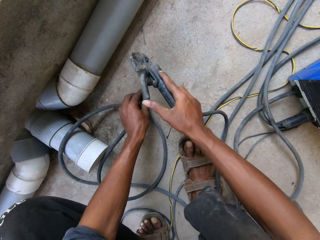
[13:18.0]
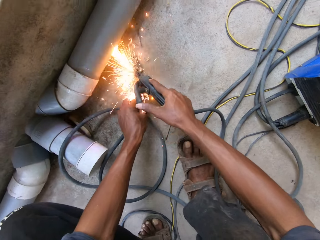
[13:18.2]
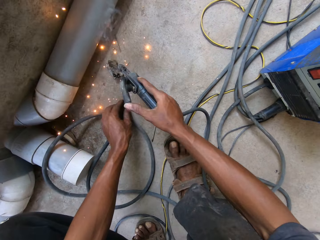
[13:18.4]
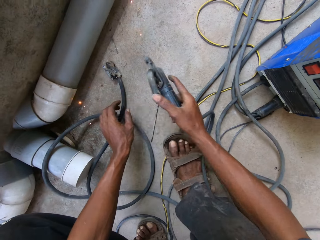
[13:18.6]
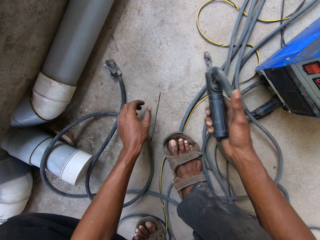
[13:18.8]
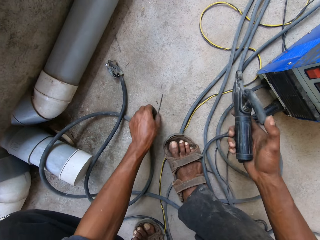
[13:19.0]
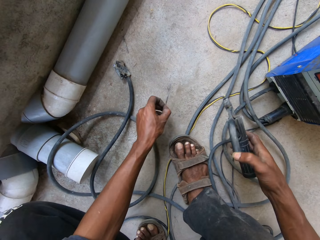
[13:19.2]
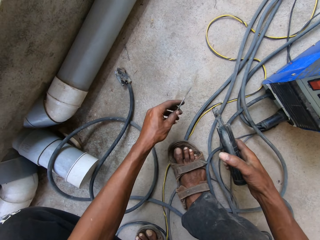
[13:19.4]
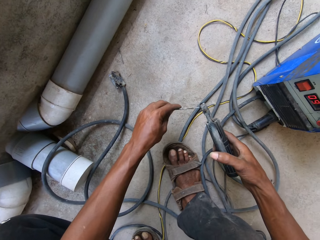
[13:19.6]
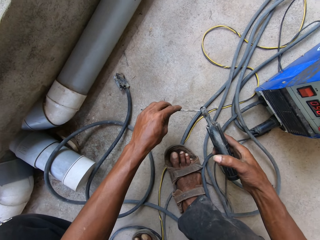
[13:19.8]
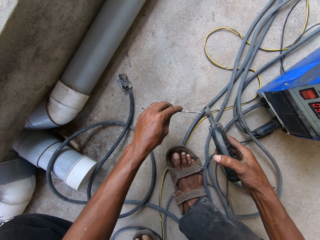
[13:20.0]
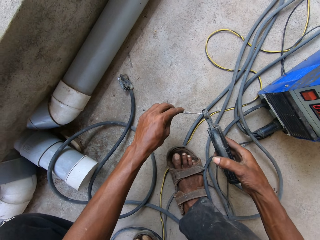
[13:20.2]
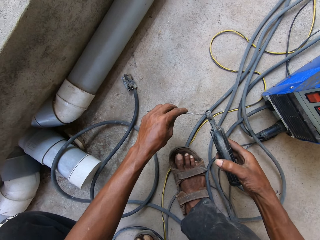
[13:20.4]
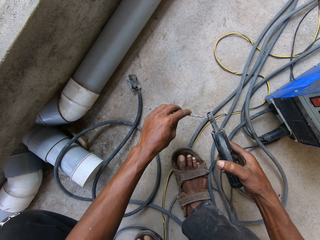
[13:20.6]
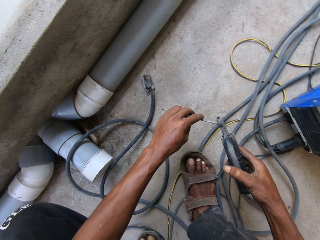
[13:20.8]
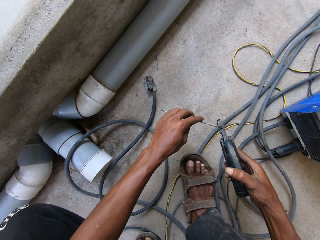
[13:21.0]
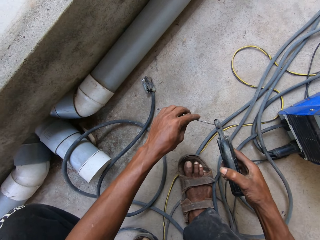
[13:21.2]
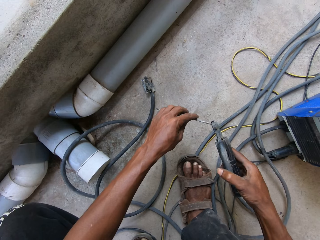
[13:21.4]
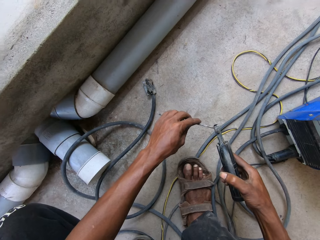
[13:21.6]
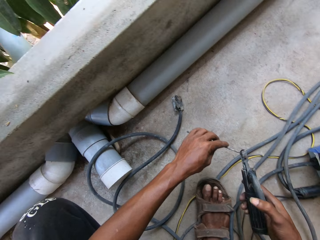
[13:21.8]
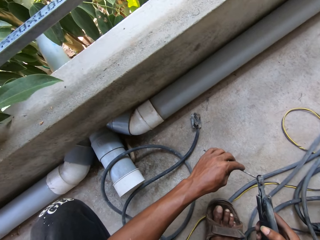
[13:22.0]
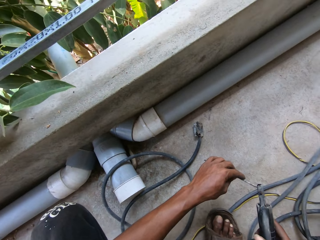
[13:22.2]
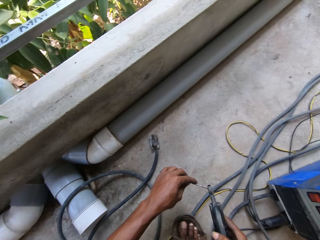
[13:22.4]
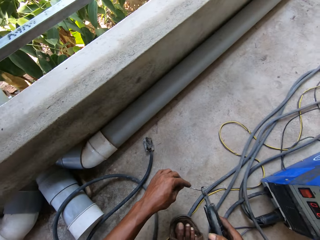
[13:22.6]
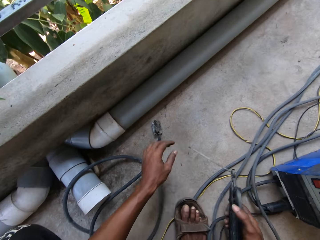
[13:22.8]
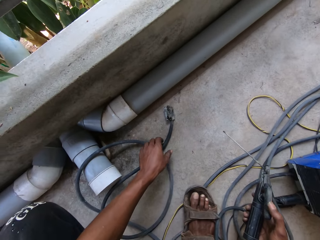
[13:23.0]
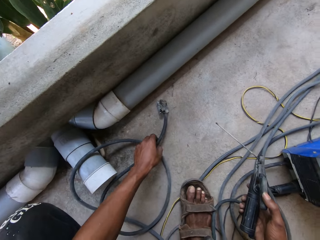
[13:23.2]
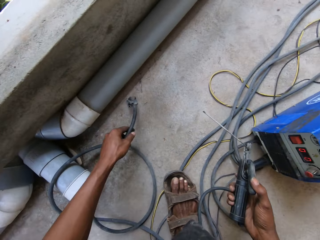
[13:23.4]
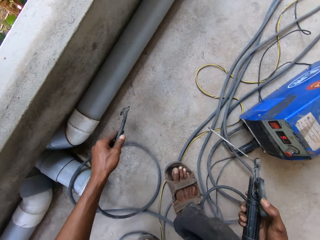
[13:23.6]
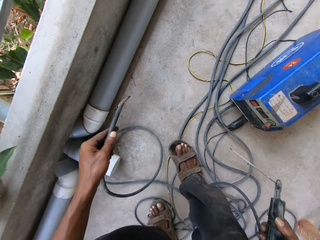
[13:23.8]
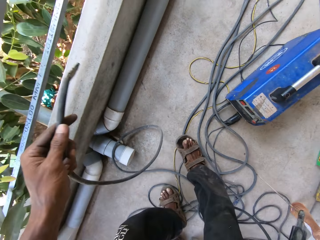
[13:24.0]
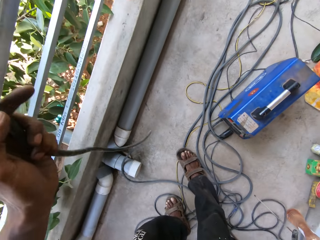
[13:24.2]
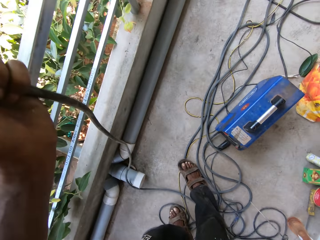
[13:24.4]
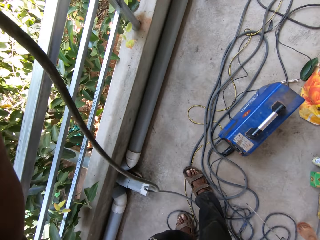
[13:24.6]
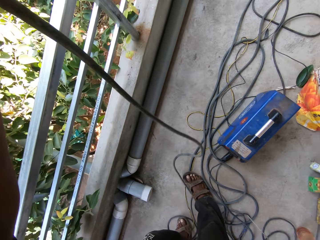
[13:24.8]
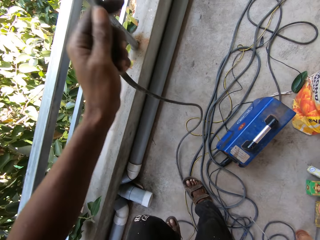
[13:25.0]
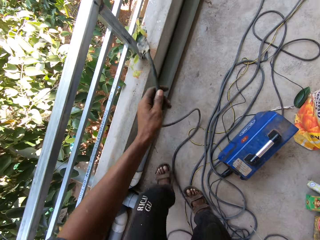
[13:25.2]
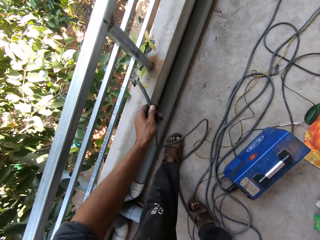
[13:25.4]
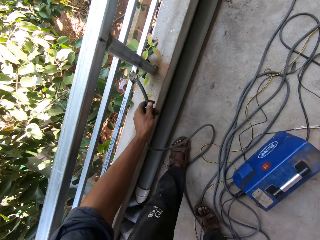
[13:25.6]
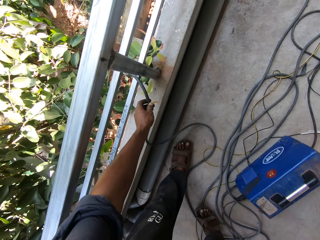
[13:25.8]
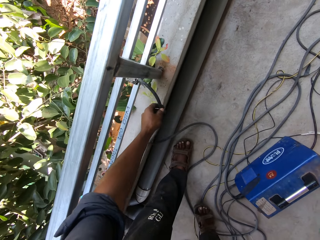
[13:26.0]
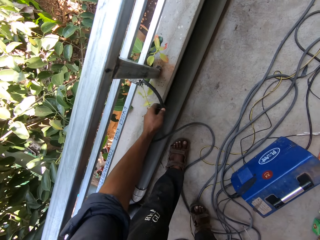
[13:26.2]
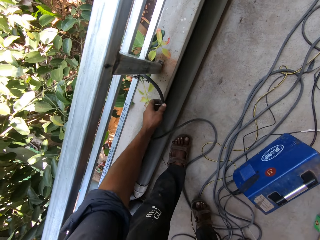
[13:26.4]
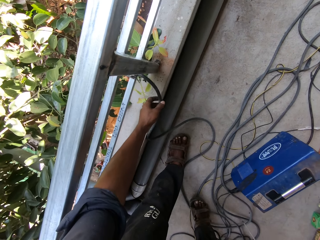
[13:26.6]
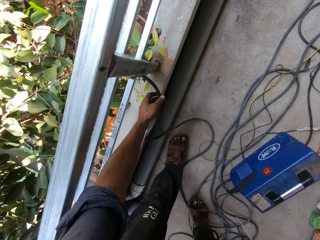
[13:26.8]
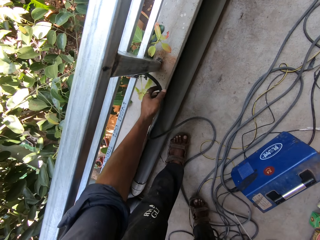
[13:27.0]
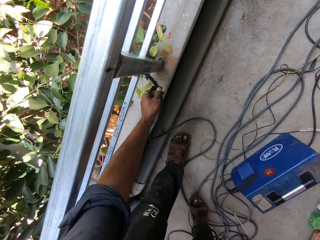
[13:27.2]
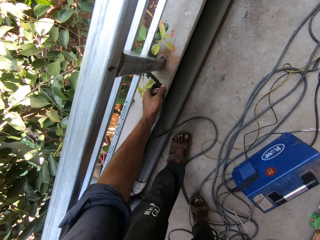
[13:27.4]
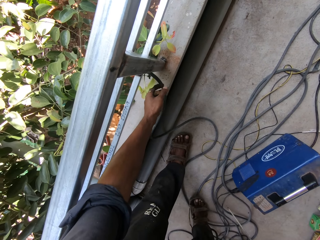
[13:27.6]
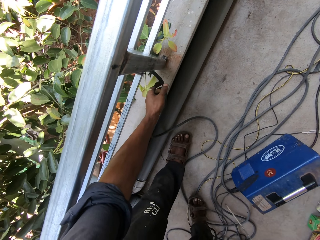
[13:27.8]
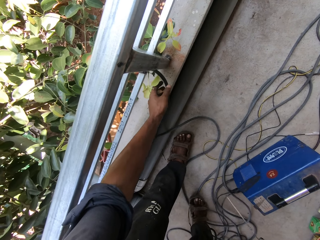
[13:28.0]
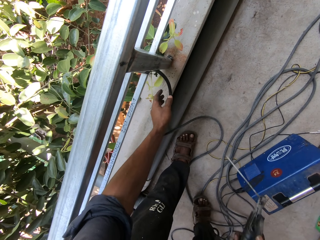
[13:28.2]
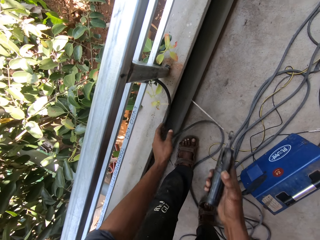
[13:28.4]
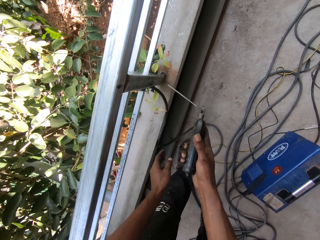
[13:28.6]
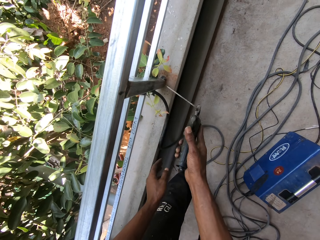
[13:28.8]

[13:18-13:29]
The camera wearer holds the cable on the floor with his left hand. He taps the tip of the cable on the floor with the welding torch in his right hand. He welds the cable lug. He picks up the rod from the floor with his left hand. He fixes the rod in his left hand to the welding torch in his right hand. He looks around. He picks up the cable from the floor with his left hand. He drops the cable in his left hand on the metal frame.

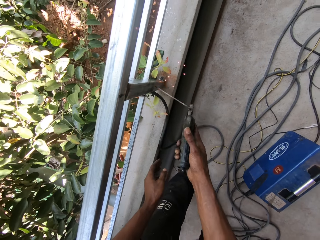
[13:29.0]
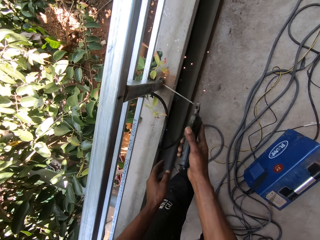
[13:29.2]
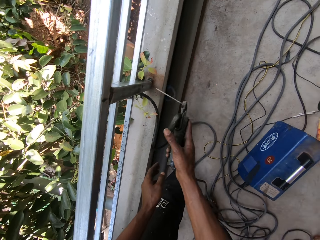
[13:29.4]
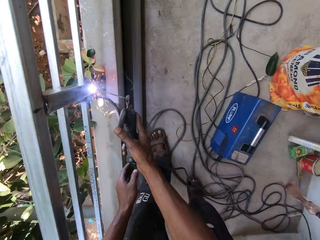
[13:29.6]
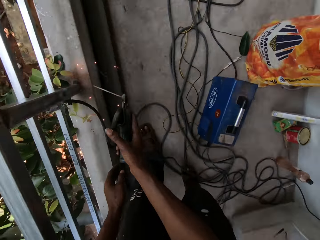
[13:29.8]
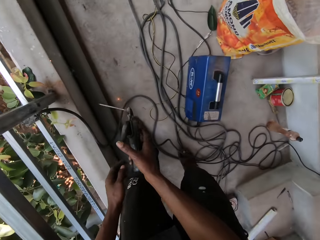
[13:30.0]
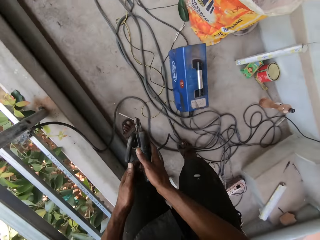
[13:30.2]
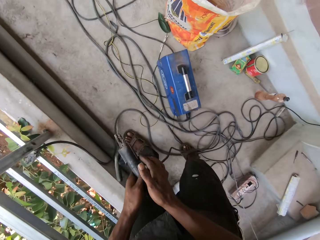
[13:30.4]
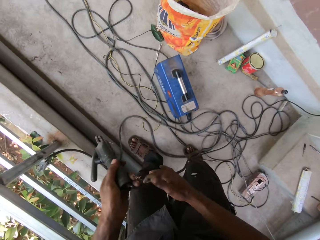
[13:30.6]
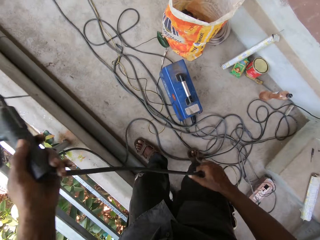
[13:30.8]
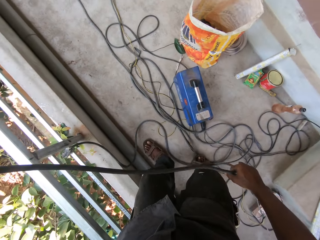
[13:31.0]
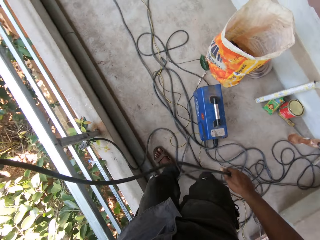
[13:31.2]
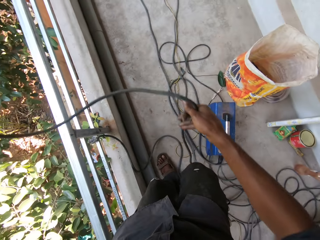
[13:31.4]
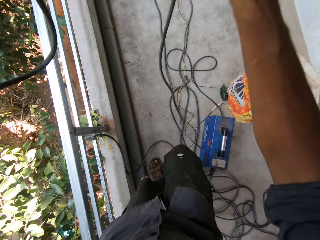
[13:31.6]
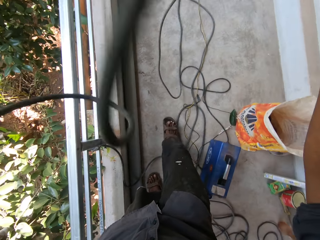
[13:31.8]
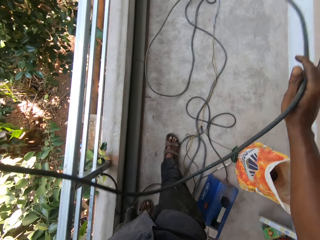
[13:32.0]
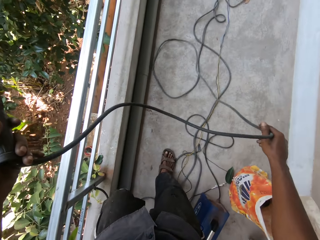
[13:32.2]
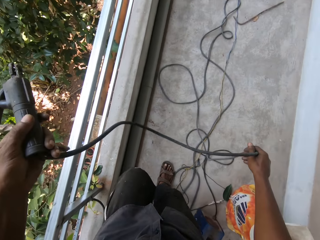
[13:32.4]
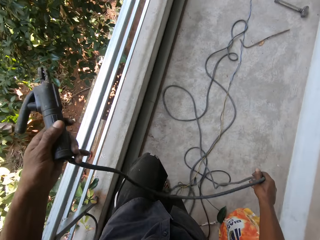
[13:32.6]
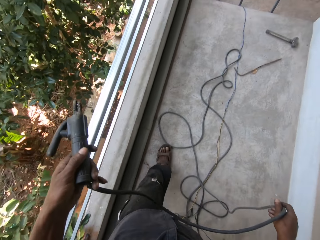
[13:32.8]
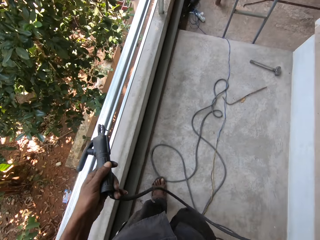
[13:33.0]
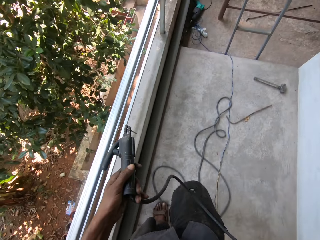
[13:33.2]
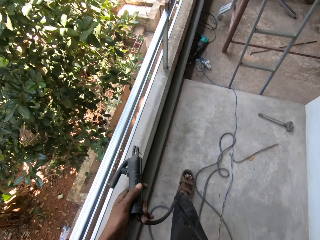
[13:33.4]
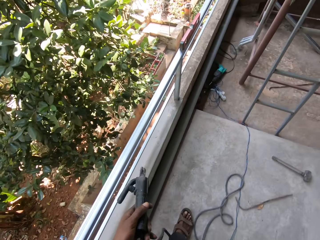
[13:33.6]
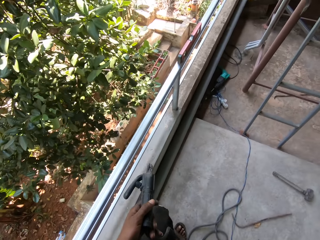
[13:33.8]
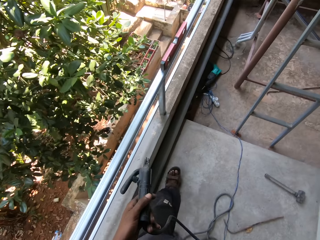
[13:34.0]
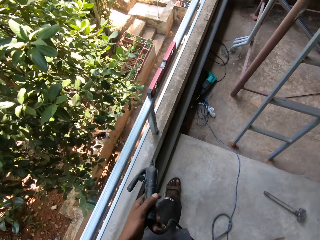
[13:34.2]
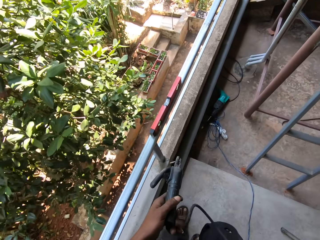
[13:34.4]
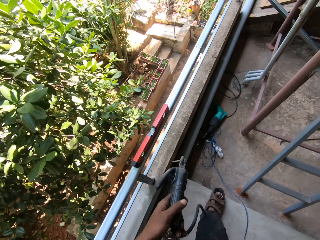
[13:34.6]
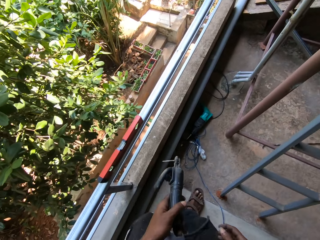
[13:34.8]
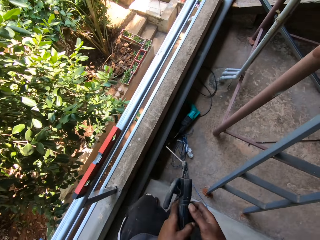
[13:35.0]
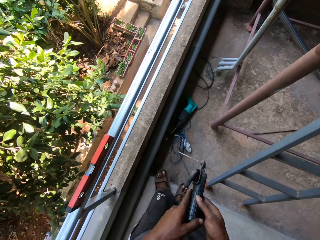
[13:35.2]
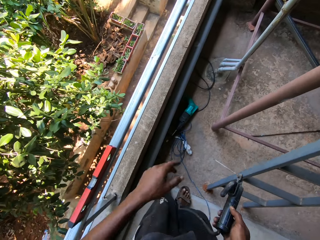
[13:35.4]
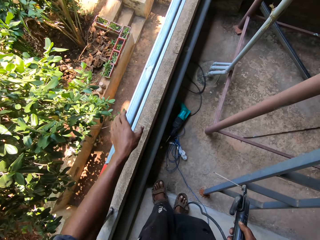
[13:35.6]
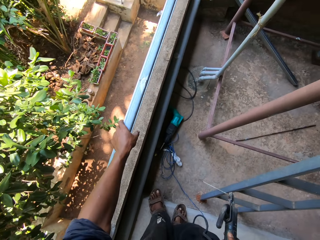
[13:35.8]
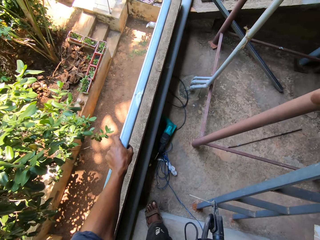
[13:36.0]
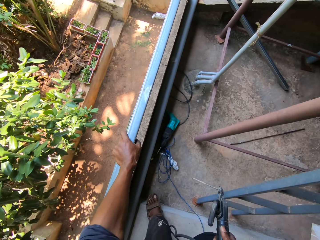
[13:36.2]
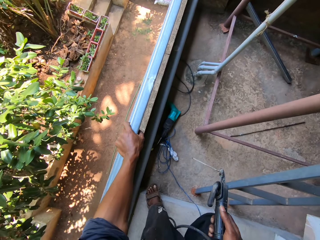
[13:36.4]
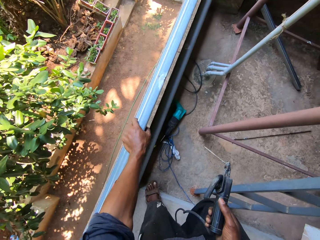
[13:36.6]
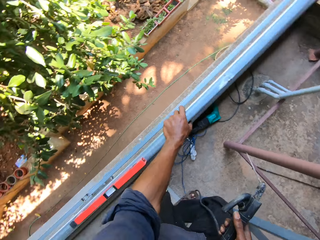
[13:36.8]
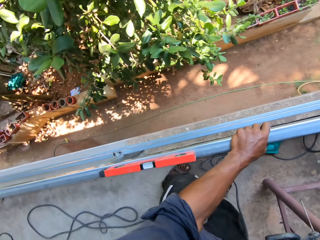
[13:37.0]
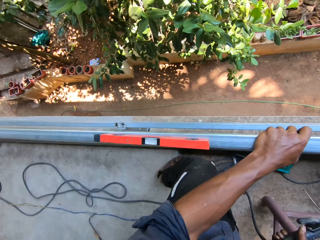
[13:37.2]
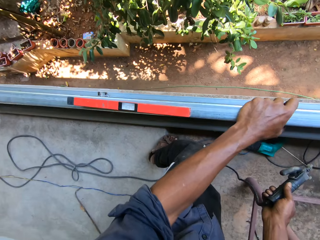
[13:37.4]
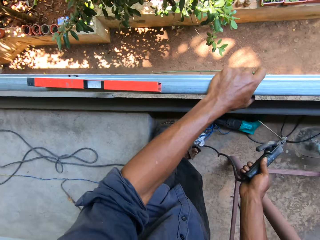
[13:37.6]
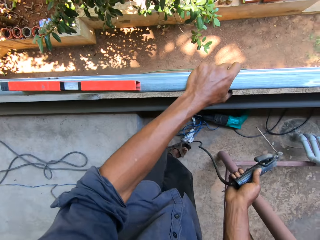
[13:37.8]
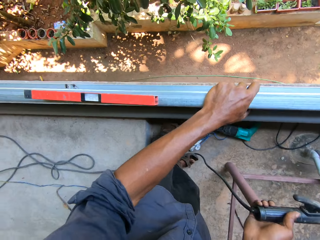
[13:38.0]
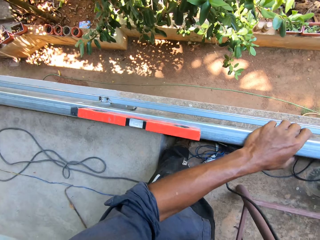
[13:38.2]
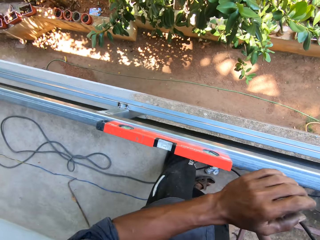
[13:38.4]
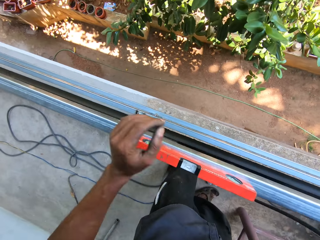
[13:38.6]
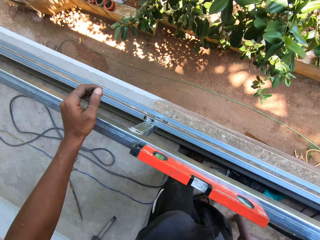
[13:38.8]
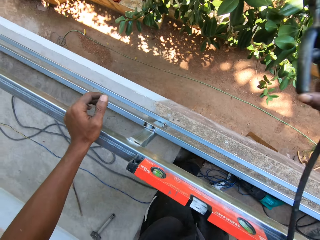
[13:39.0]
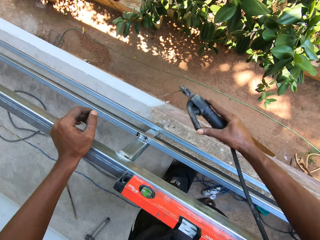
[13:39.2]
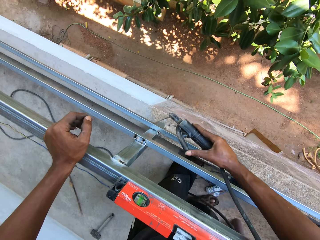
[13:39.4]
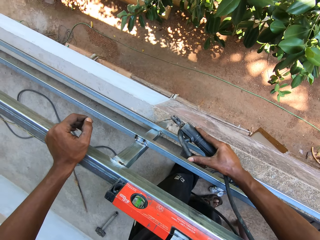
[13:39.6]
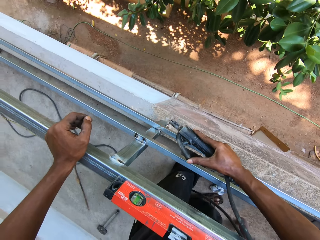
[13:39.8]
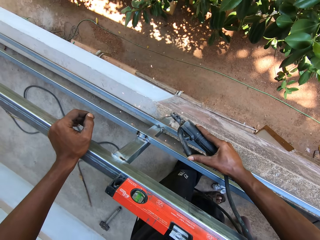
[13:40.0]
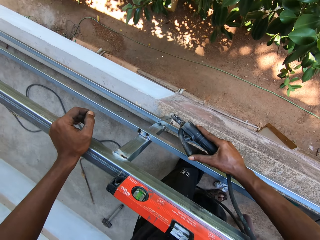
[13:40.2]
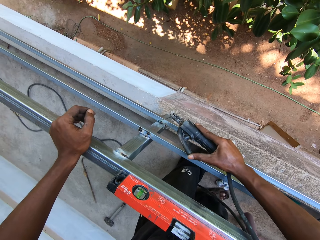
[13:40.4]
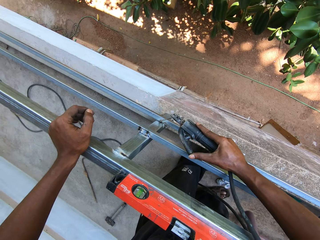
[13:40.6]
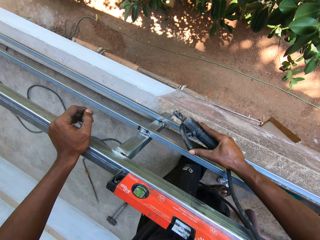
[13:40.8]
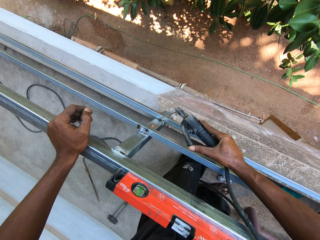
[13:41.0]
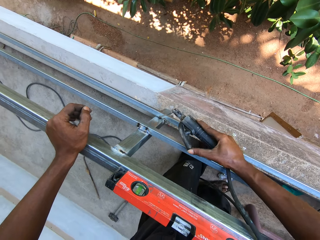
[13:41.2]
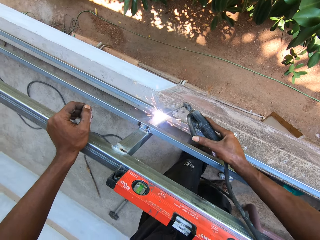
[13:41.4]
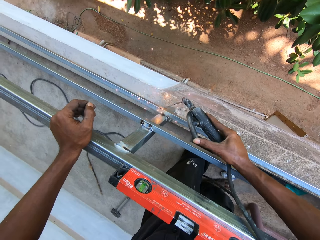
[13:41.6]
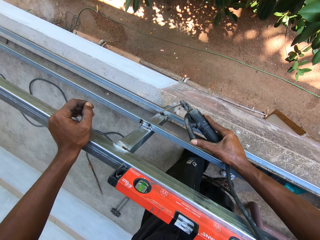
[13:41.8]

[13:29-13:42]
The camera wearer taps the metal frame with the welding torch in his right hand. He welds the balcony grill, looks around, passes the welding torch in his right hand to his left hand, and adjusts the cable of the welding torch in his left hand with his right hand. He pulls the welding machine cable and walks around. He passes the welding torch in his left hand to his right hand and holds the metal frame with his left hand. He looks around. He removes his left hand from the metal frame and places his left hand on the metal frame. He welds the metal frame with the welding torch in his right hand.
